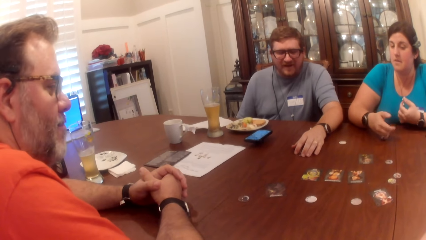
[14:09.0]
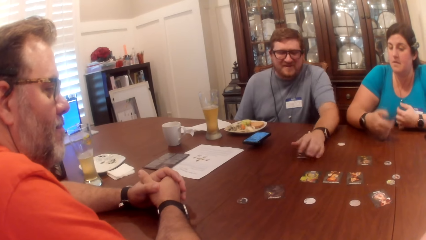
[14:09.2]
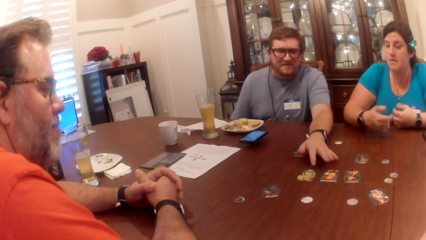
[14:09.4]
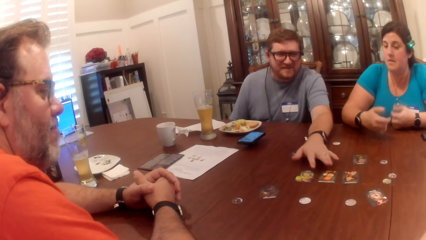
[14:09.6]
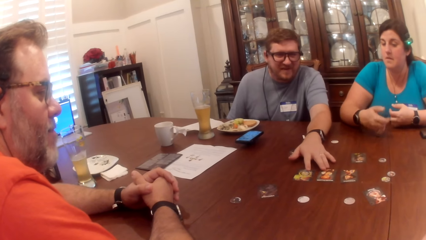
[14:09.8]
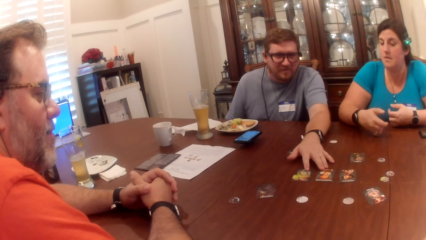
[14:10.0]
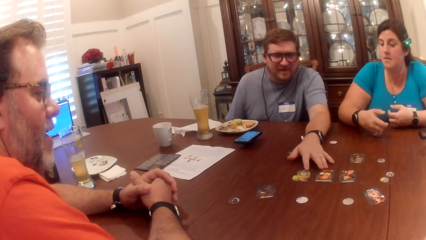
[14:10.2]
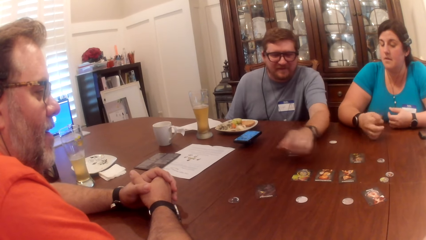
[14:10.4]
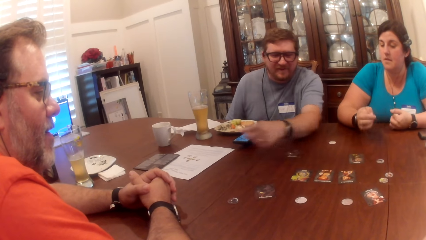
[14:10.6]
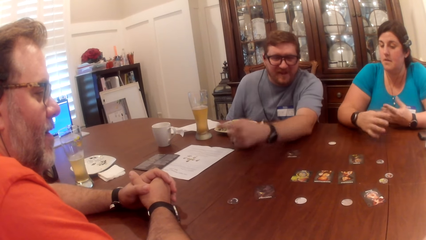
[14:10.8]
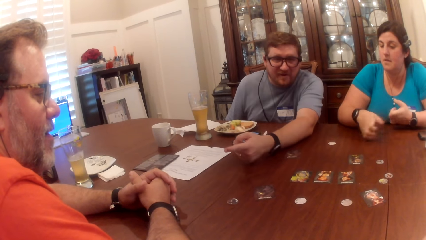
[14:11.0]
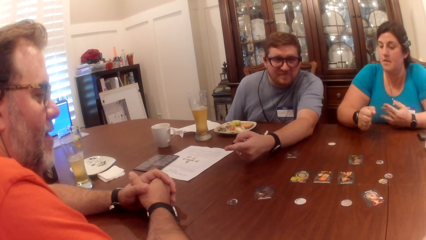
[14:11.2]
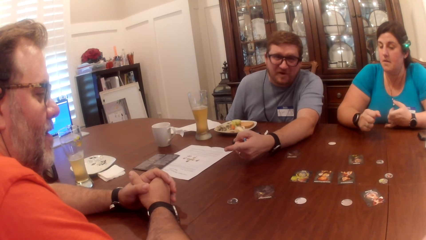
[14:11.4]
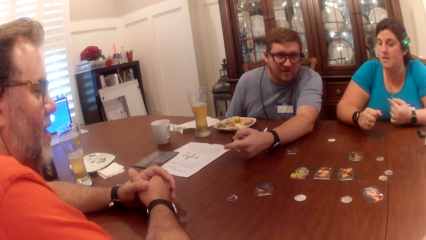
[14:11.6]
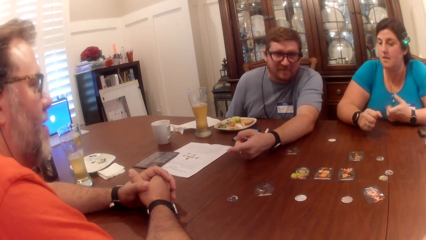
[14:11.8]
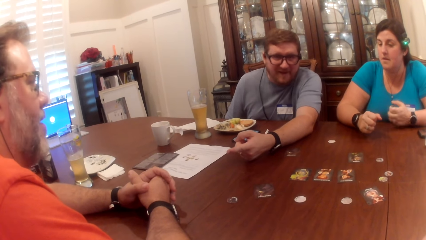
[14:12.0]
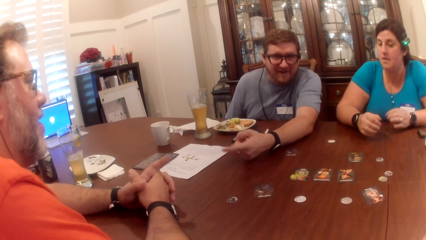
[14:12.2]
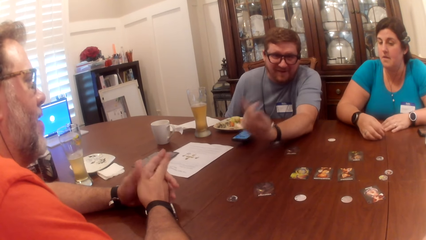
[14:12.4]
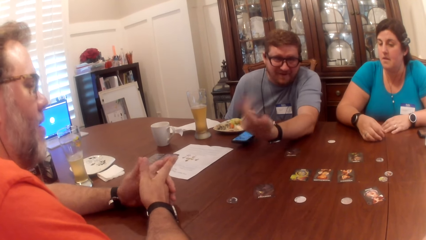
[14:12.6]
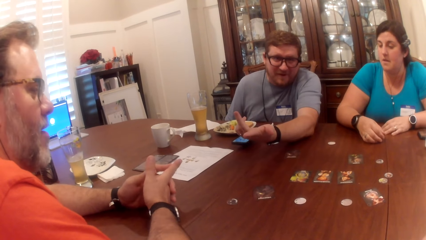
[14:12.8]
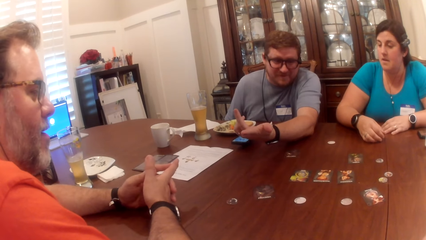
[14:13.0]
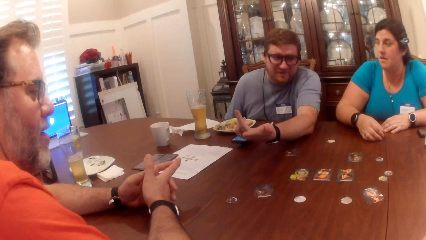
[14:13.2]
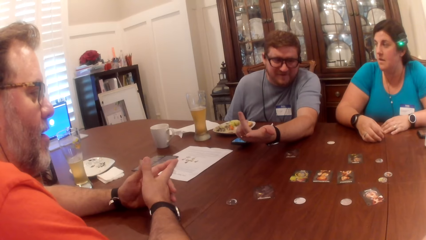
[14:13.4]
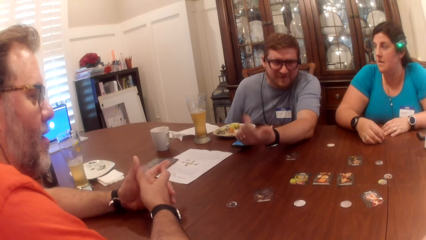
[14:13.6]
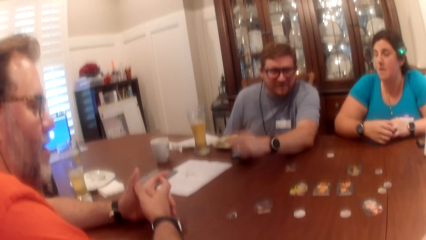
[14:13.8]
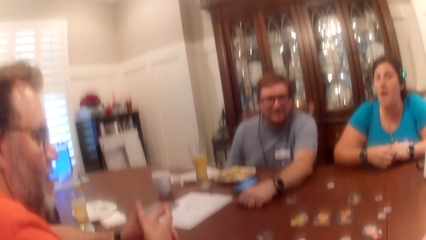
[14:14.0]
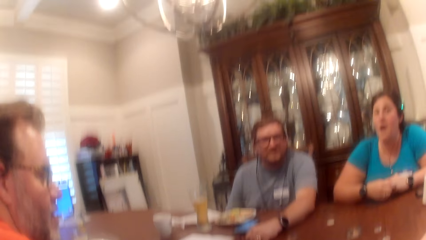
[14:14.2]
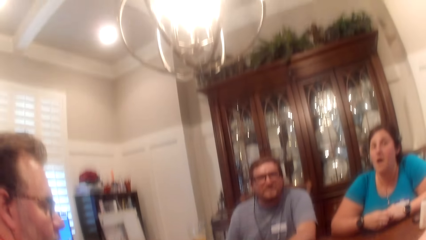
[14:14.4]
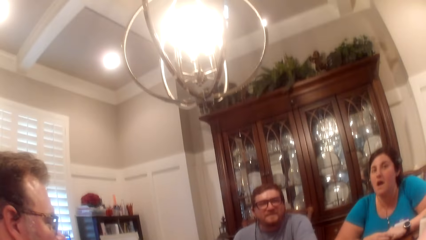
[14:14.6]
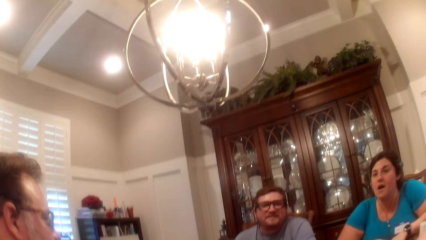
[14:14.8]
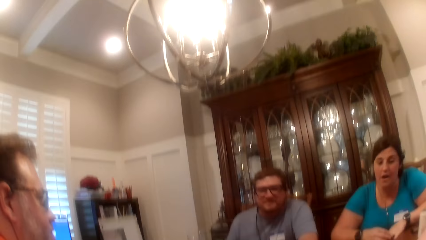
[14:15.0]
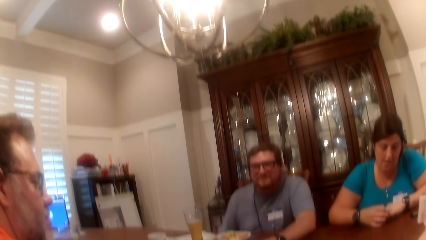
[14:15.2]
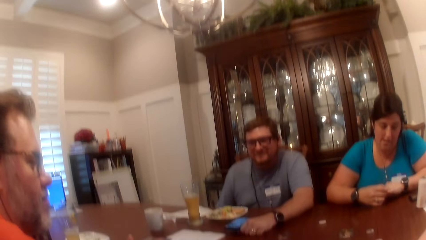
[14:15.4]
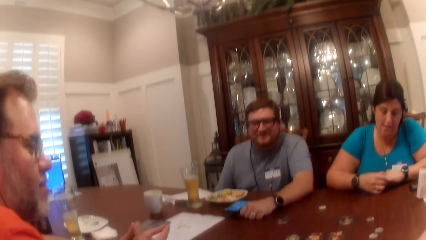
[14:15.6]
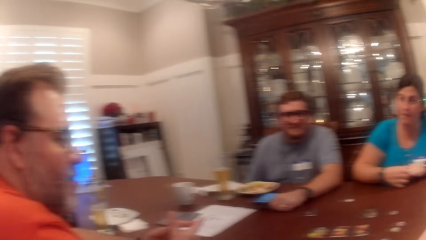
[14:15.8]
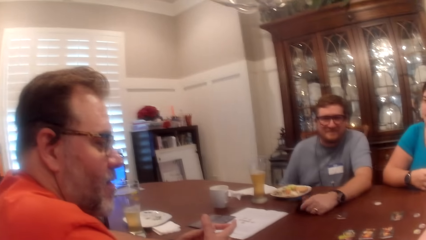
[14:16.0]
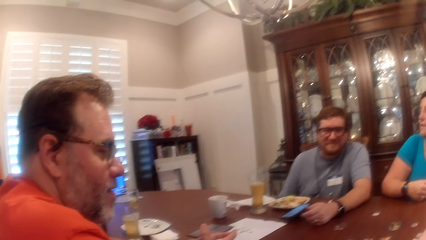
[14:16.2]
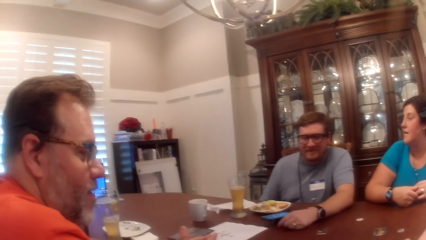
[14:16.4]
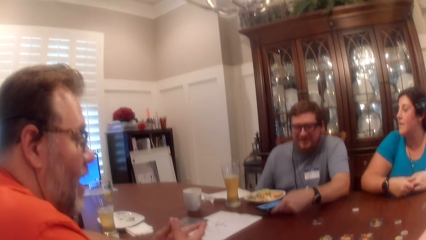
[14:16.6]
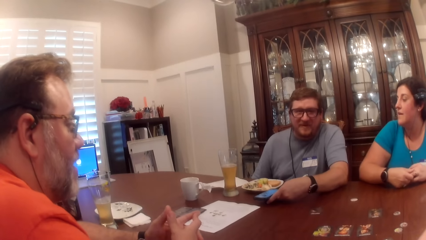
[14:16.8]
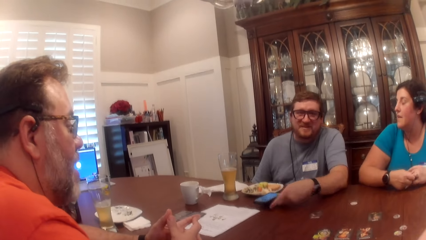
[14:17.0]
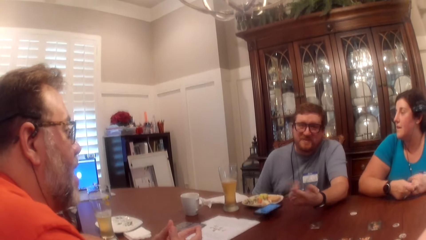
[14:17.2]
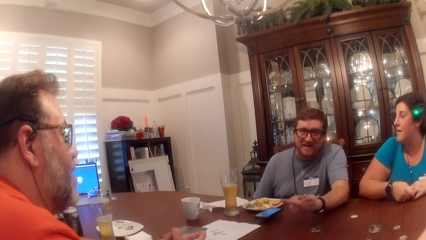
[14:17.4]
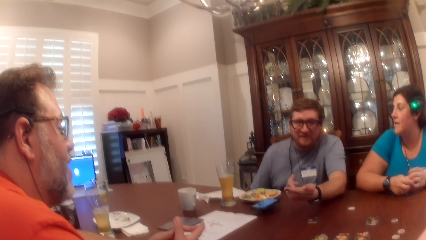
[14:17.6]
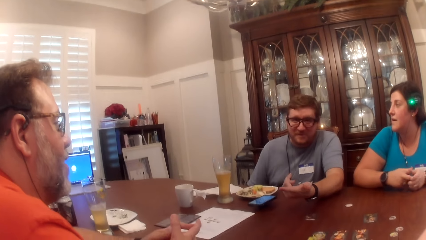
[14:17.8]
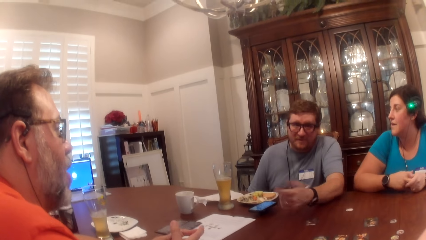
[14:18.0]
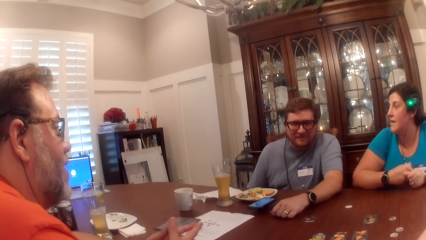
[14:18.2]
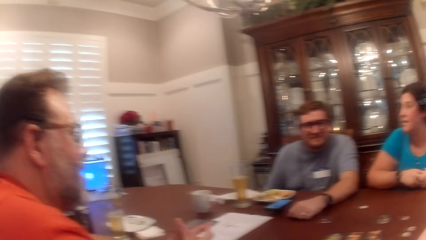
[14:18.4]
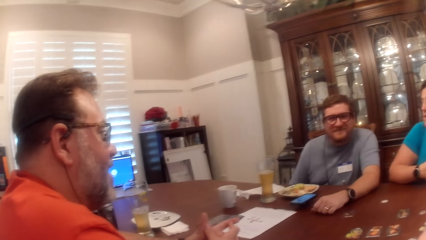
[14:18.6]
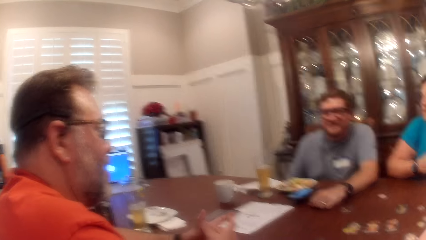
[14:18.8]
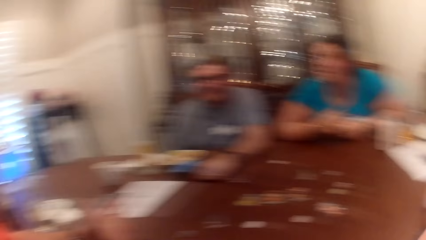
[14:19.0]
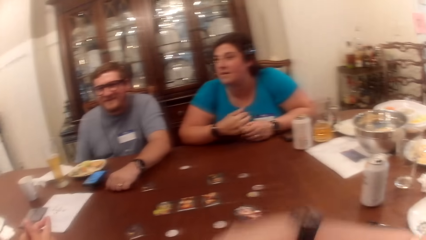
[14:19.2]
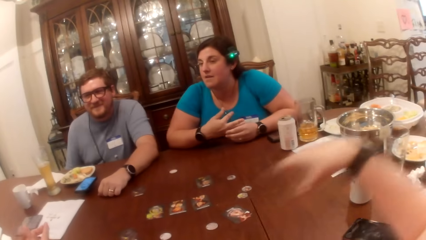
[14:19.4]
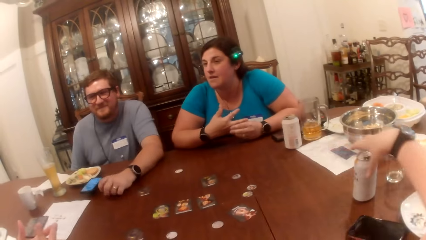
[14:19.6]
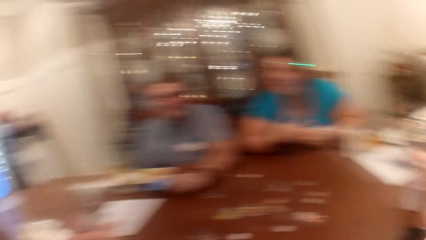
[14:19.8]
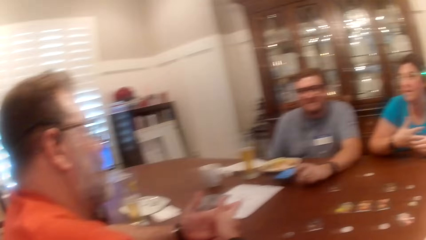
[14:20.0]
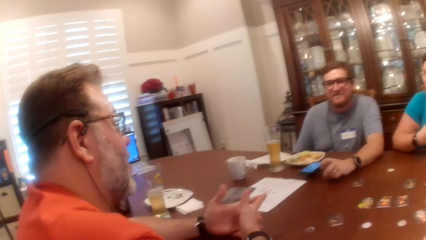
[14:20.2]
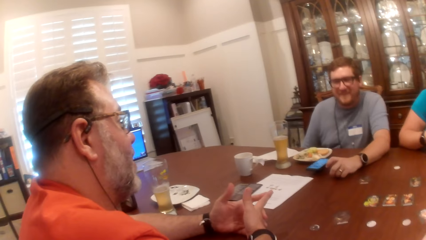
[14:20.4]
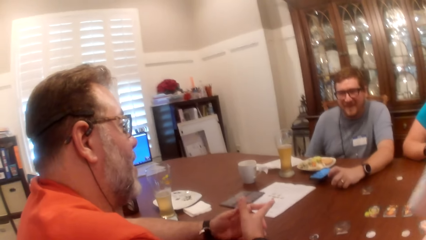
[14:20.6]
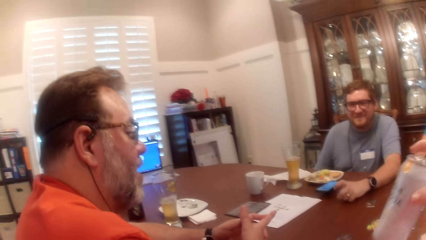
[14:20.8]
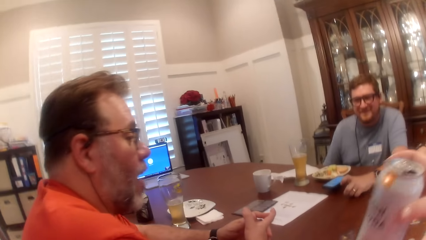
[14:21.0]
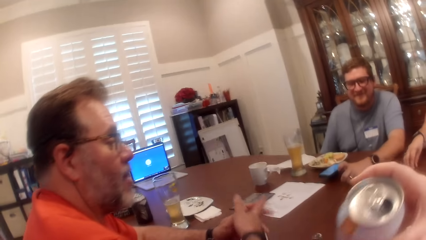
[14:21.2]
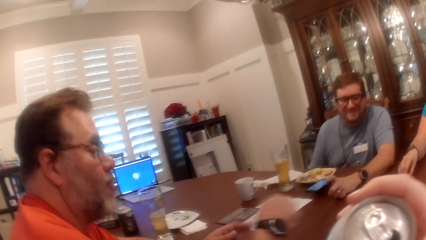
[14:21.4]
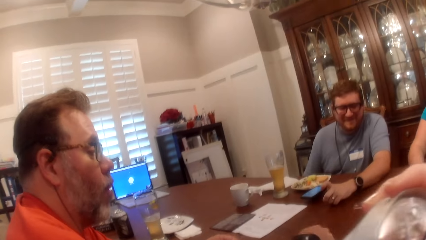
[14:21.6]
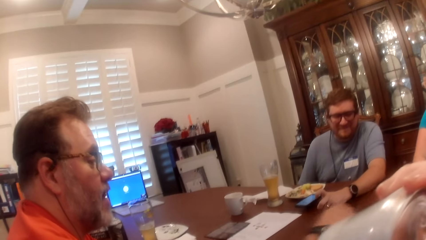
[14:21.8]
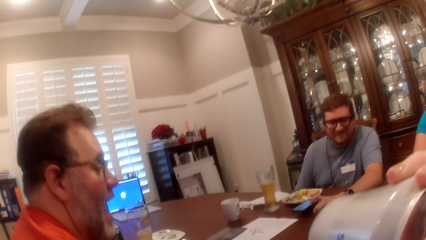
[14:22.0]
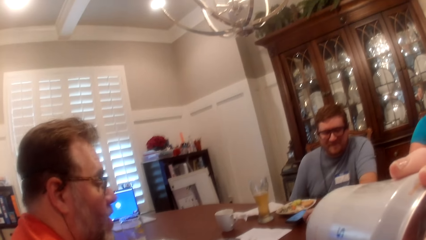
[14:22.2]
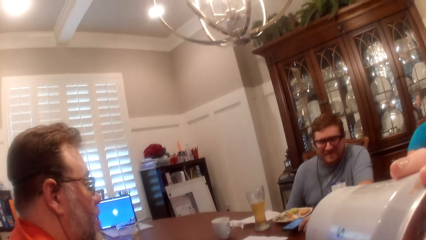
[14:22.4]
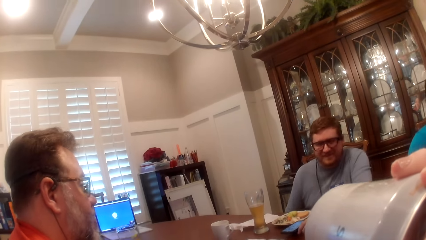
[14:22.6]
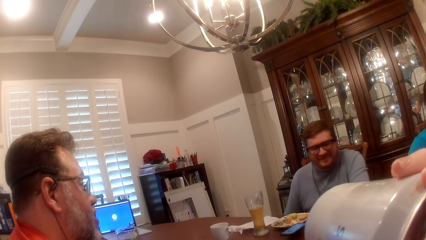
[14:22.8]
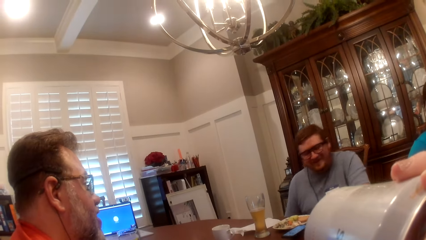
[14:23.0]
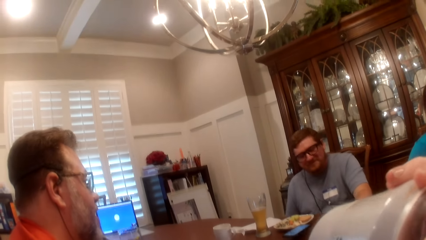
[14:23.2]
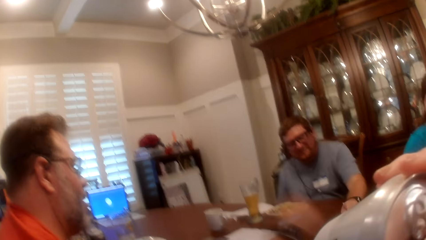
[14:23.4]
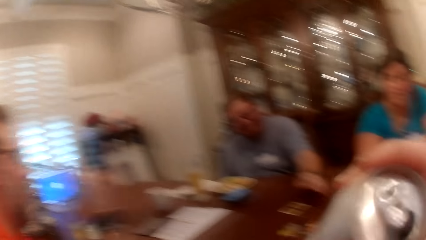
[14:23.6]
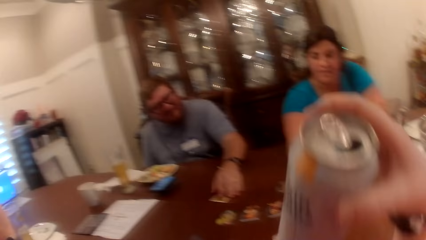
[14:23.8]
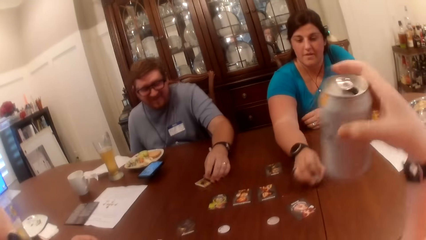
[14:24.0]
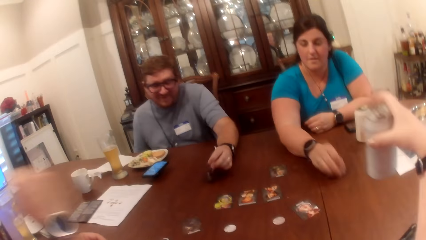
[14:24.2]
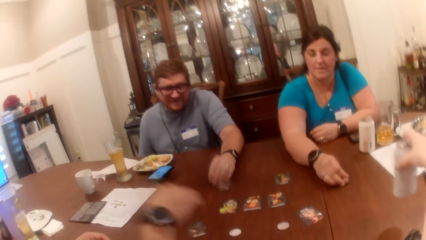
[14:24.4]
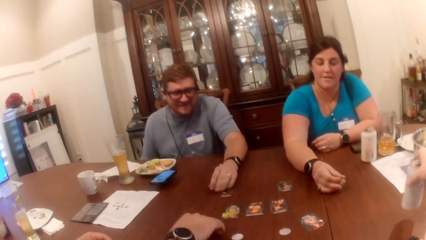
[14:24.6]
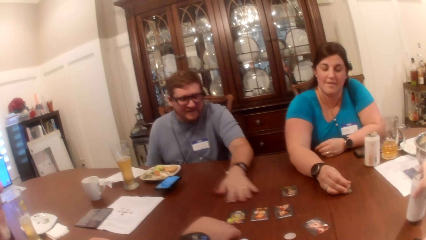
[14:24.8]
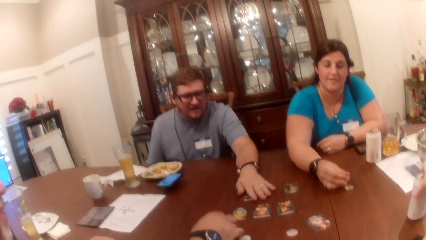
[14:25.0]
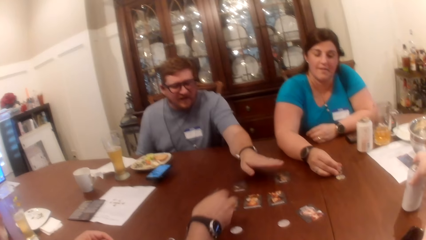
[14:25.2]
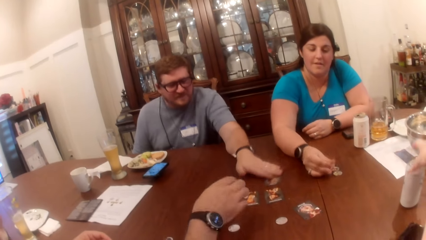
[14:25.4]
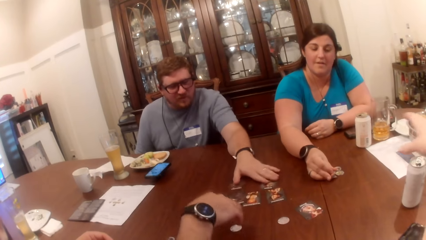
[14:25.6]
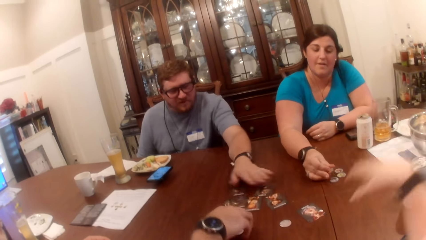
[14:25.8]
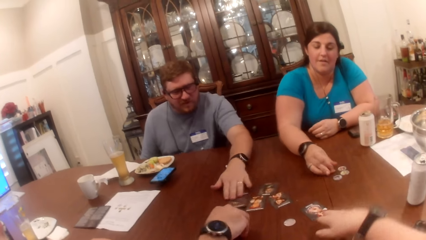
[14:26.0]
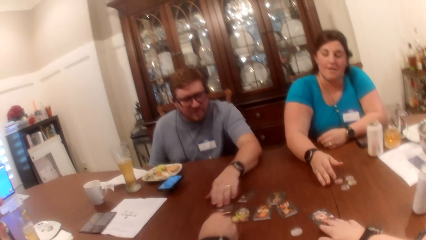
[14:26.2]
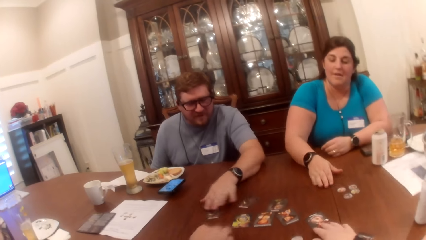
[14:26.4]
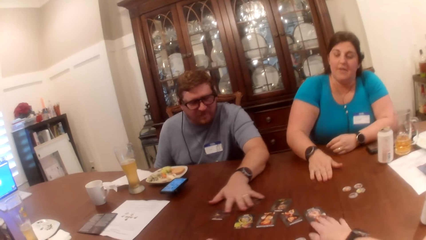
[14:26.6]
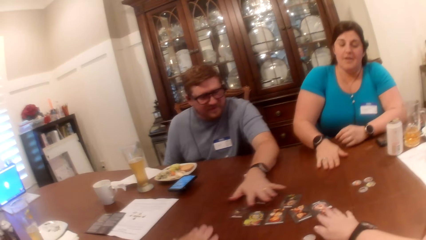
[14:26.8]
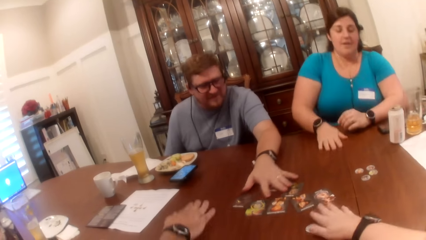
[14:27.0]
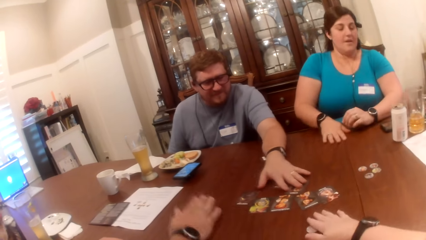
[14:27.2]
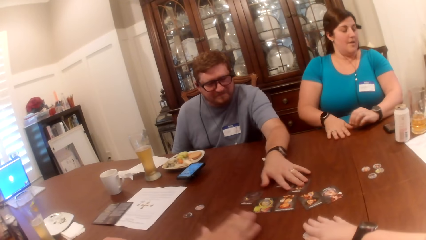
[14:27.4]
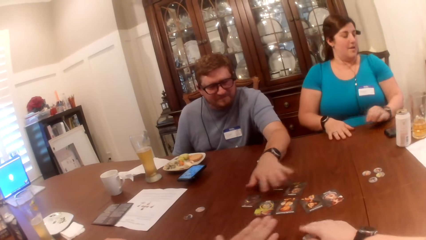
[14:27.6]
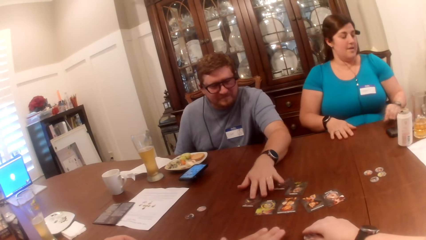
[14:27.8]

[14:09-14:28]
A man touches some cards on the table with his left hand, touches the table with his left hand, touches a phone, and touches the table with his left hand. The camera wearer picks up a can on the table with her right hand. She drinks the beverage in the can in her right hand. The man flips a card on the table with his left hand. A woman arranges some chips on the table with her right hand. The man moves the card on the table with his left hand. The camera wearer drops the can in her right hand on the table. Another man moves a card on the table with his right hand. The first man moves some cards on the table with his left hand. The camera wearer moves a card on the table with her right hand. The woman touches the table with her right hand.
